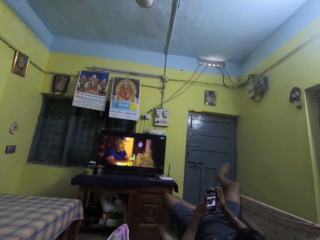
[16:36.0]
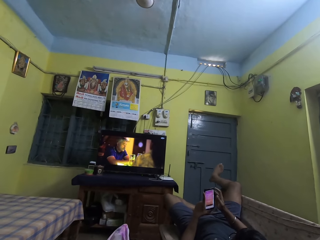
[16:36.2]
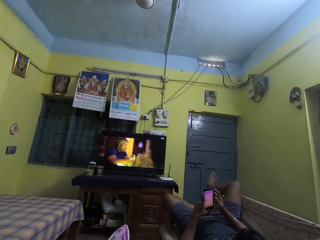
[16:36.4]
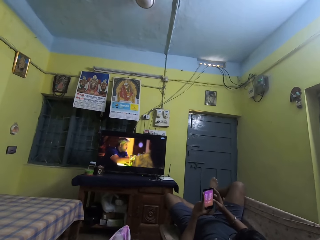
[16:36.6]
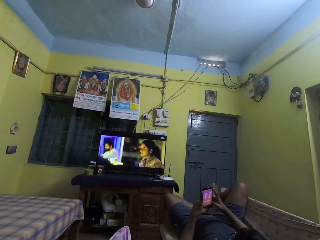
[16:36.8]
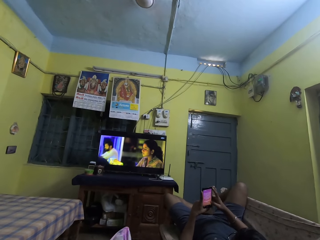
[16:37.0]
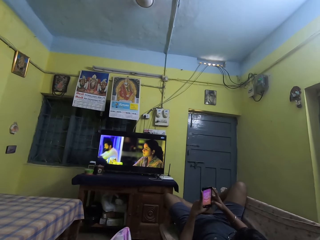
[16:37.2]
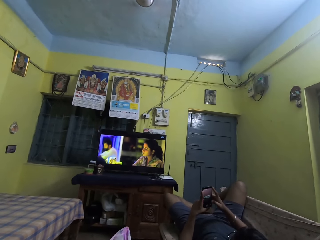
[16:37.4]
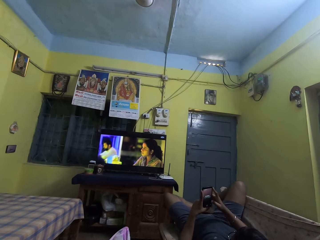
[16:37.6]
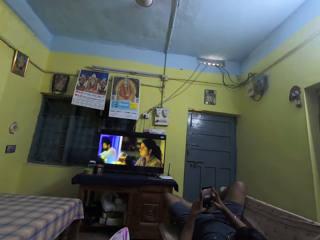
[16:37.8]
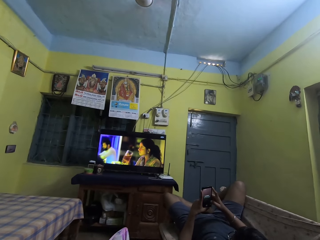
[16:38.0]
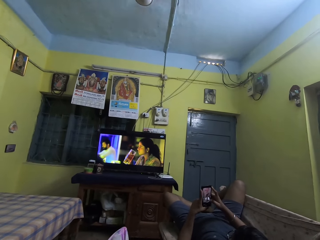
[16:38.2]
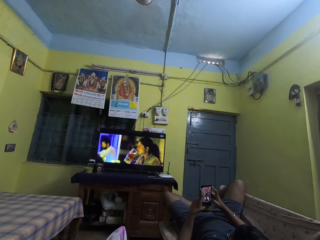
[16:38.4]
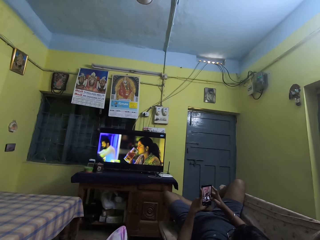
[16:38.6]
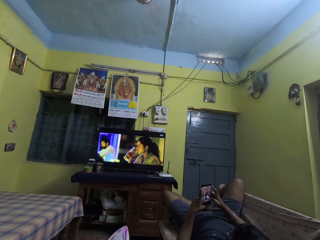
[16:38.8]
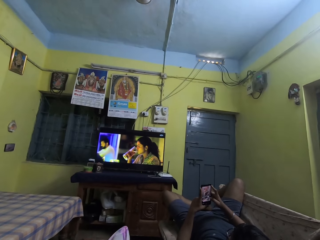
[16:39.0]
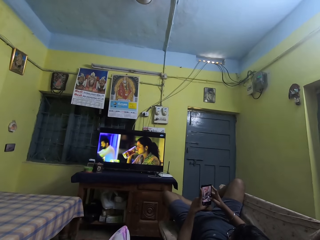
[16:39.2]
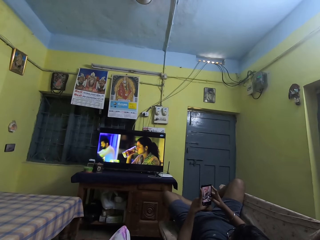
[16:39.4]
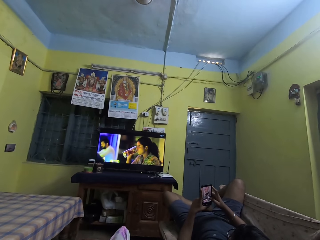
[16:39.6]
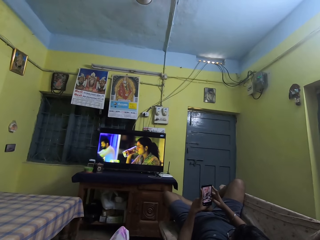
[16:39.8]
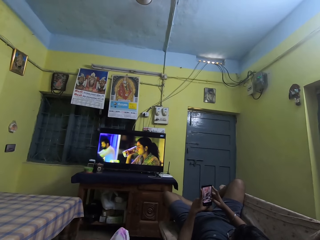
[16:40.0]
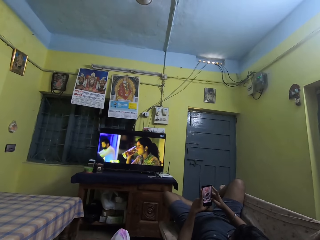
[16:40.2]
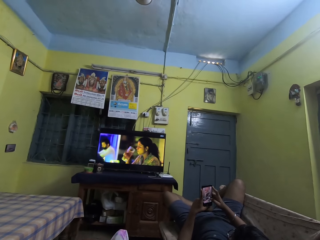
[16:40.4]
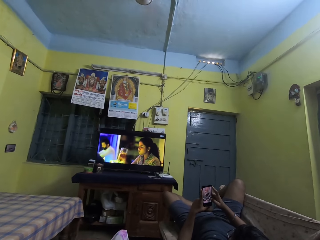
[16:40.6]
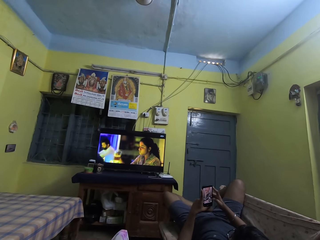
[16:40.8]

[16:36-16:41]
The man moves his right leg on the chair in the sitting room.

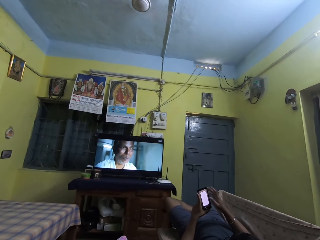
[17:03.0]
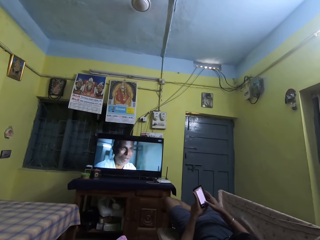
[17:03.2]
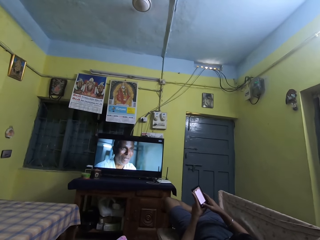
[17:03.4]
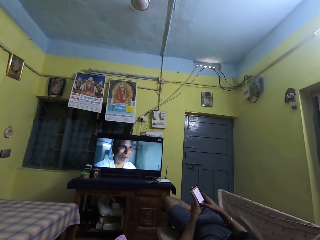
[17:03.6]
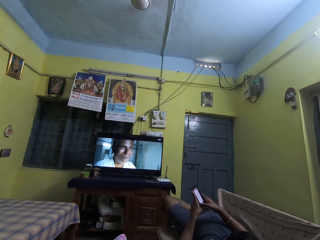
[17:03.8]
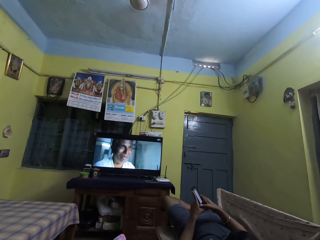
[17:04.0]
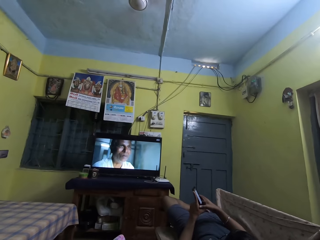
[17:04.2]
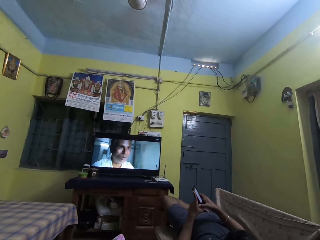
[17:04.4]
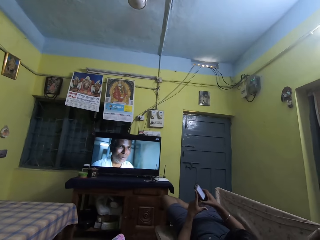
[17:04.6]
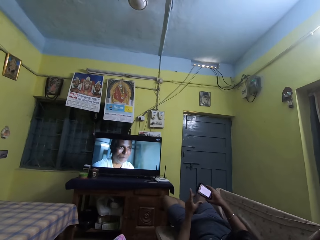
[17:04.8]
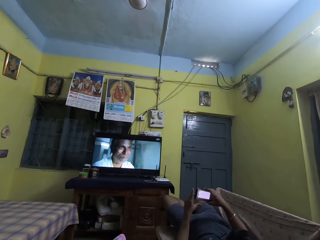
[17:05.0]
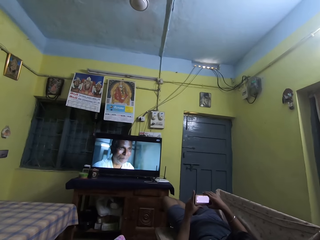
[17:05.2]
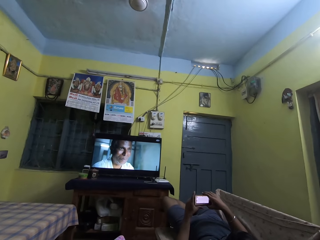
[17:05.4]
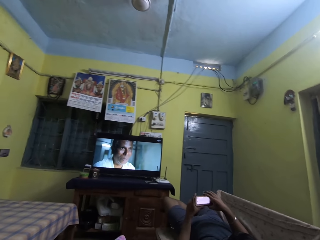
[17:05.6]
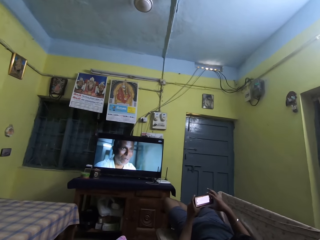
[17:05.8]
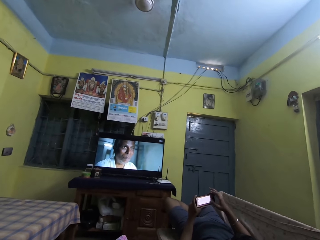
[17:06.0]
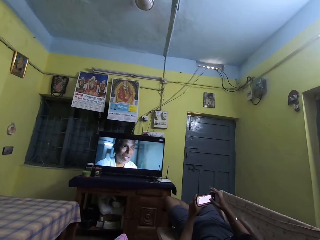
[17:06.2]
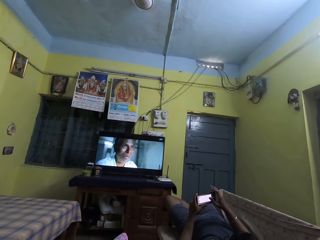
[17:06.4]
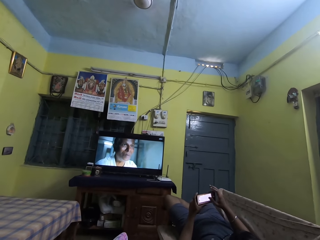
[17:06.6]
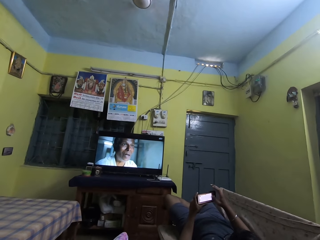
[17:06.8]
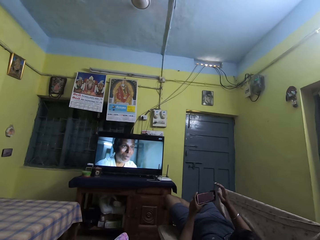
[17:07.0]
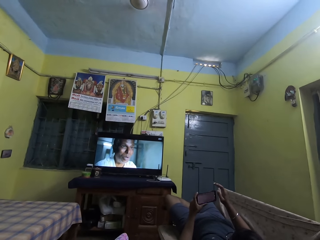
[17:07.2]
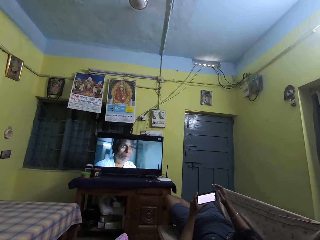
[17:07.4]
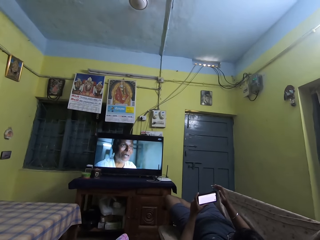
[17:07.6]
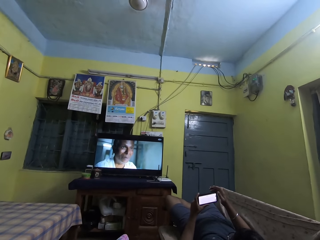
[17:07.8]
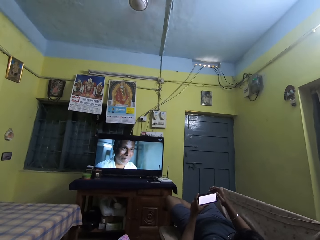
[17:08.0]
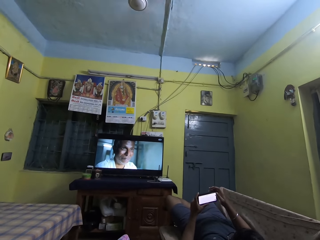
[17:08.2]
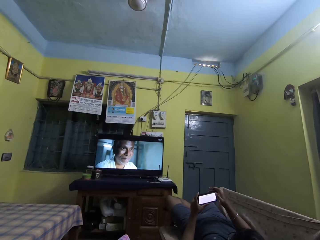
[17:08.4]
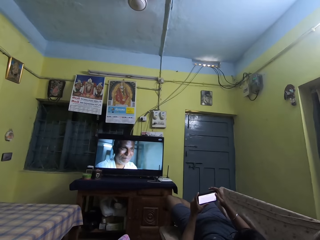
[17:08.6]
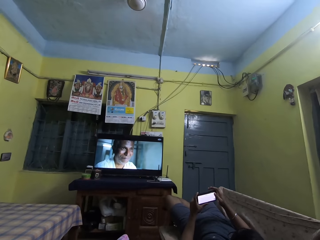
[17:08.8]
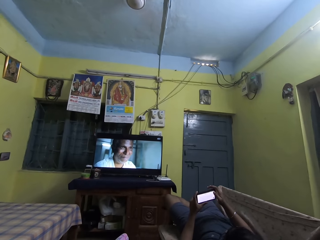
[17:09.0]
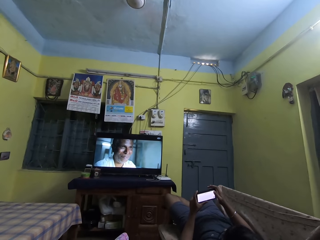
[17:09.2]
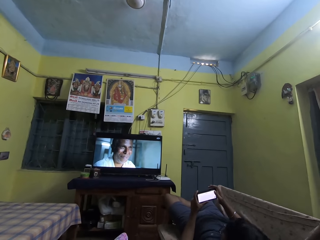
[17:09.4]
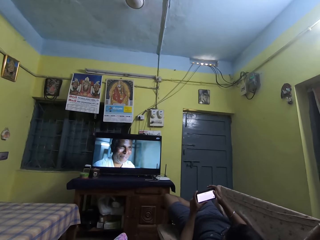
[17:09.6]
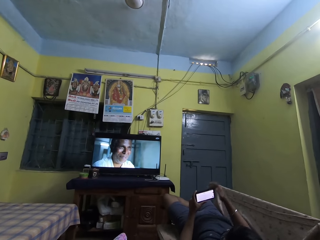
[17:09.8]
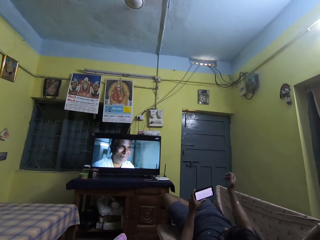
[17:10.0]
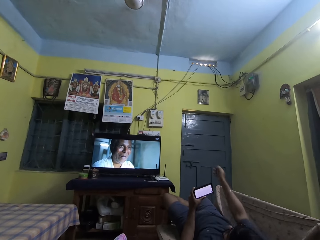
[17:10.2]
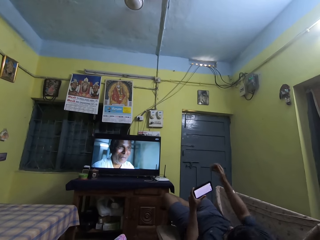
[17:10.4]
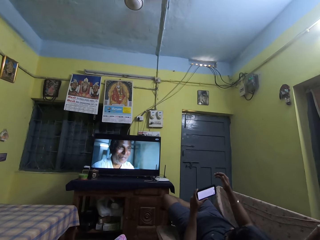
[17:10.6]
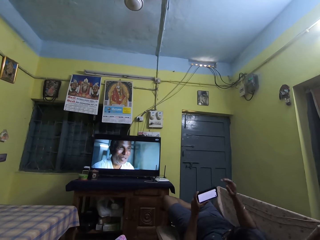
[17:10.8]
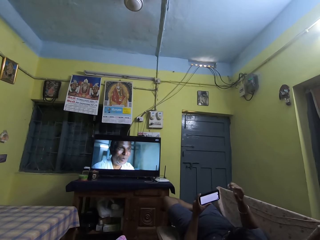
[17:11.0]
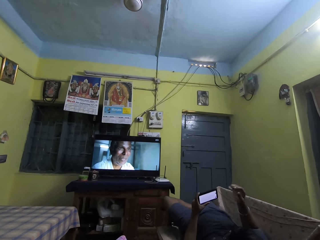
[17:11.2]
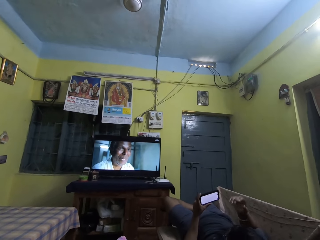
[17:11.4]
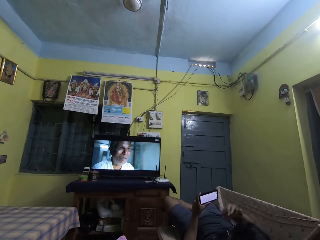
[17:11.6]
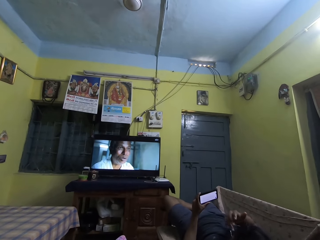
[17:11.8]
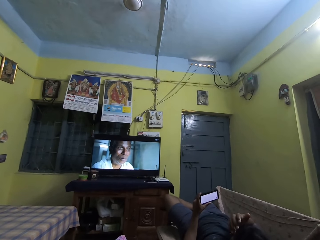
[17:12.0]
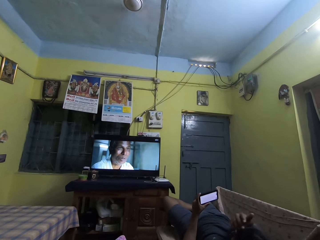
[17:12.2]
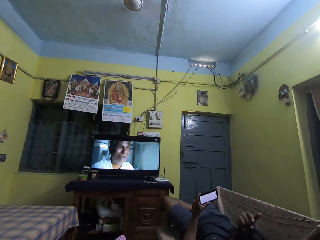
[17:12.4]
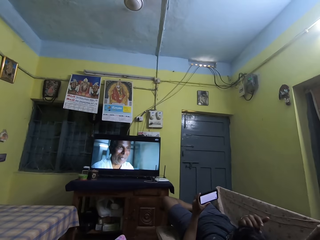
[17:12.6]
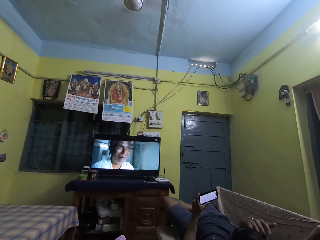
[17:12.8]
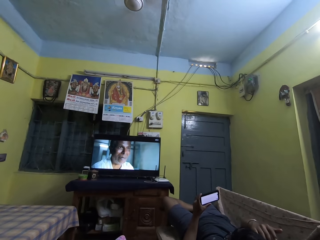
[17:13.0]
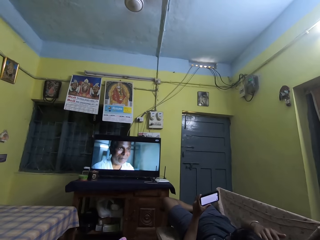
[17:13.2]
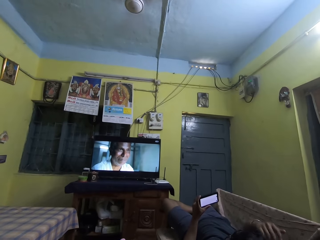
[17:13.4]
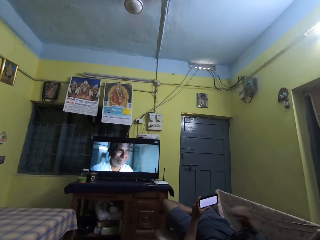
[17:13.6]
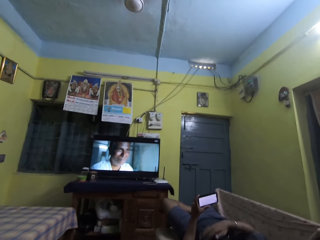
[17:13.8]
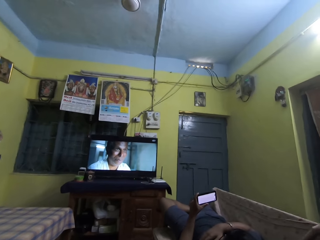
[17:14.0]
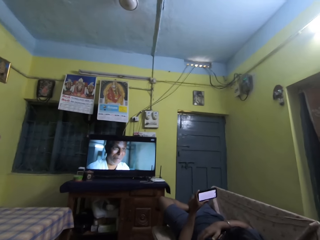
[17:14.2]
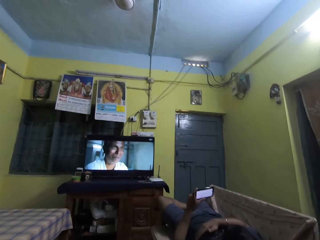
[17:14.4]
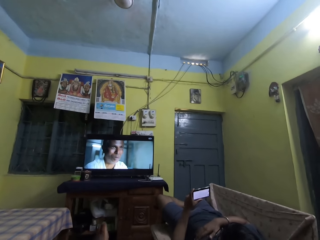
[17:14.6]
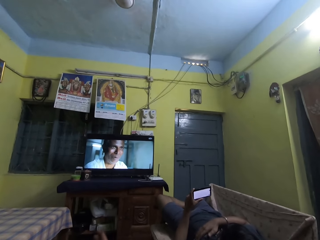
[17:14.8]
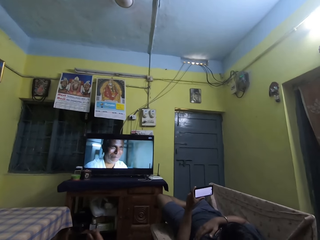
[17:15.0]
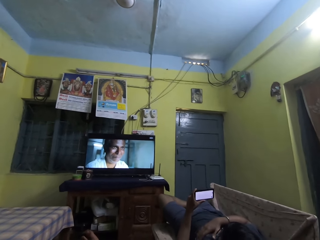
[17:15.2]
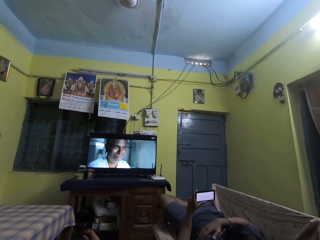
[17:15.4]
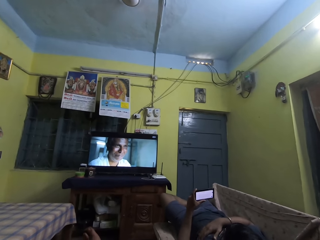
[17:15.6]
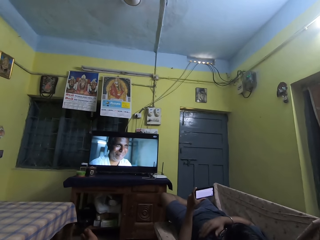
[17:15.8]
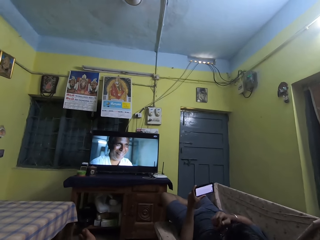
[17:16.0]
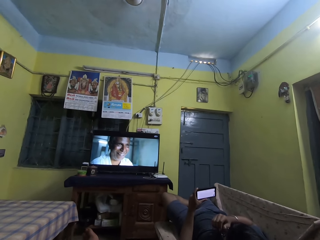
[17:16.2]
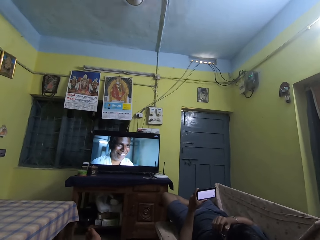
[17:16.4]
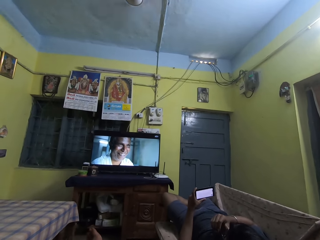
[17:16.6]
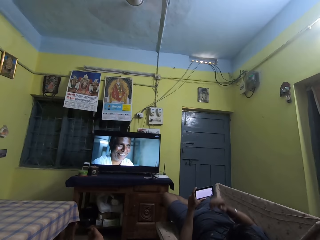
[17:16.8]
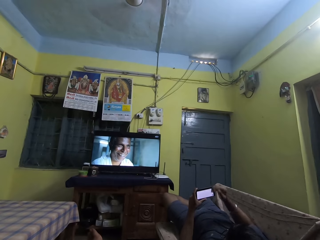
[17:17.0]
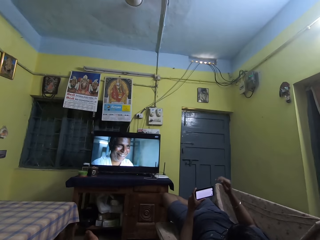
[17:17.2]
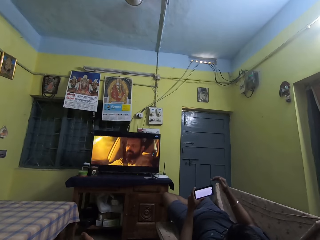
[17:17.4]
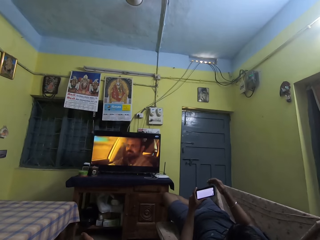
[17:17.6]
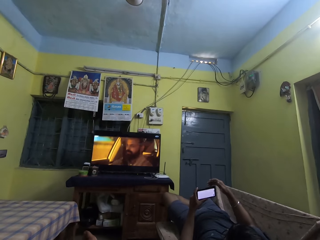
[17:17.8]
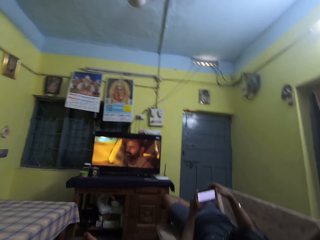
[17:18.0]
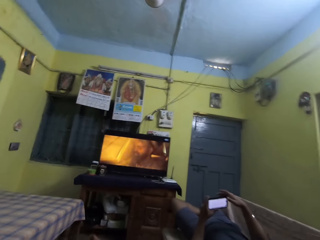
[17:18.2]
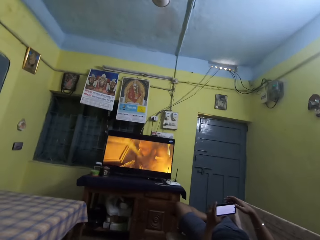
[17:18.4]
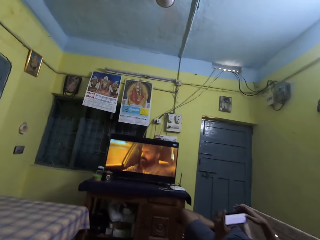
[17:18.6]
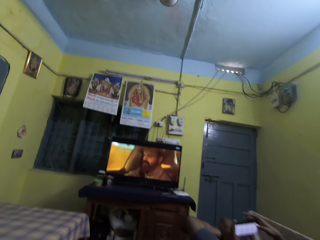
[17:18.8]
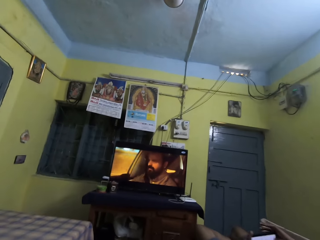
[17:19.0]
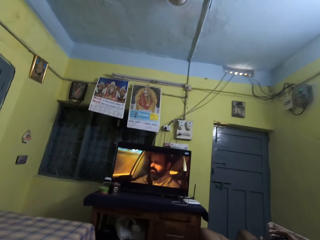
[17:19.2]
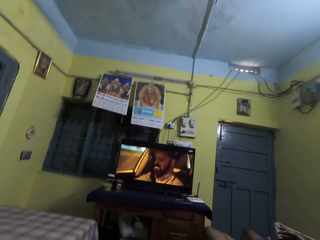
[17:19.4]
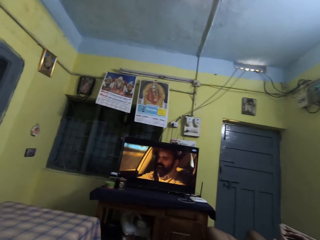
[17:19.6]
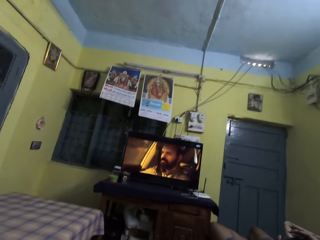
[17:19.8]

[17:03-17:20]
A man turns his phone and operates his phone. The man stretches his hand. The man adjusts his hair with his right hand and touches his face. The man puts his hand on his chest. The man operates the phone in his hands and holds the phone with both hands. The camera wearer zooms in the camera.
